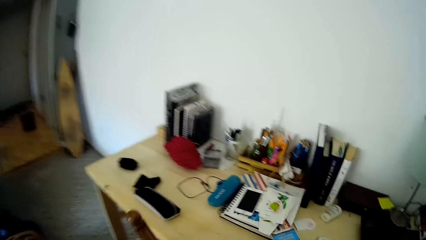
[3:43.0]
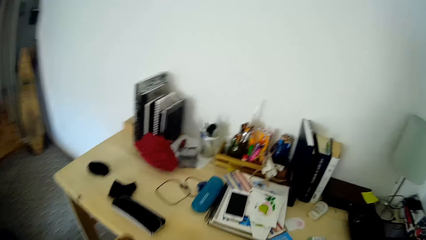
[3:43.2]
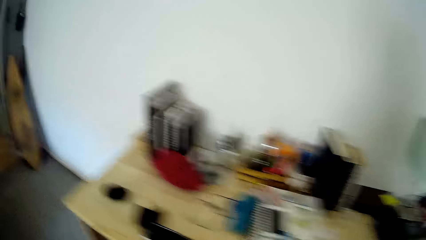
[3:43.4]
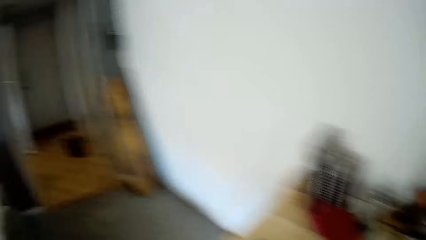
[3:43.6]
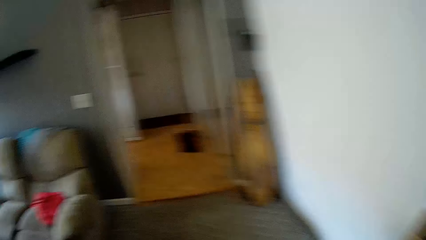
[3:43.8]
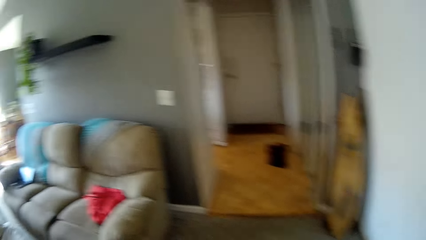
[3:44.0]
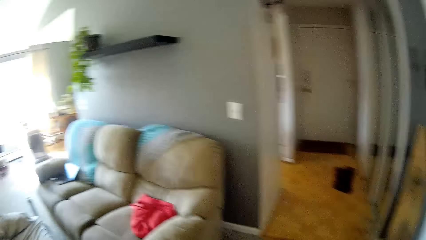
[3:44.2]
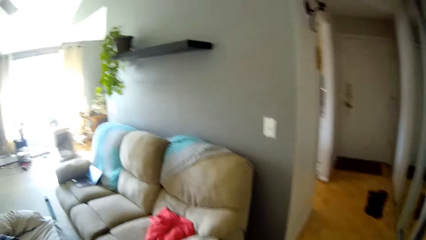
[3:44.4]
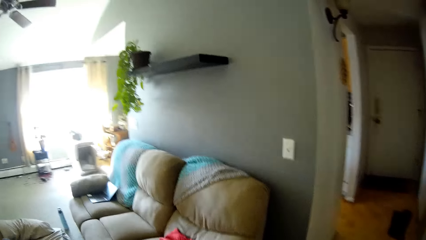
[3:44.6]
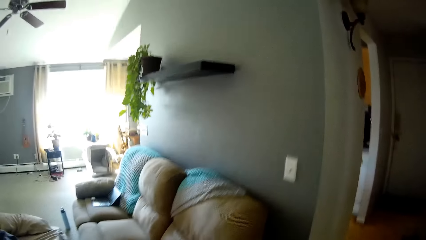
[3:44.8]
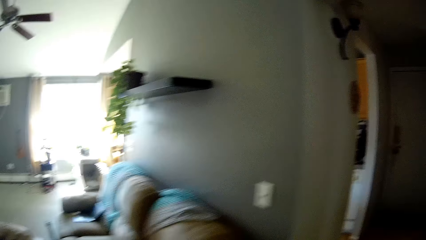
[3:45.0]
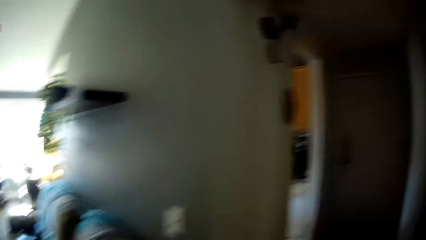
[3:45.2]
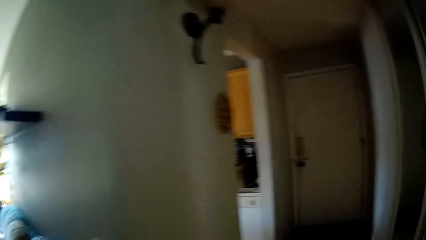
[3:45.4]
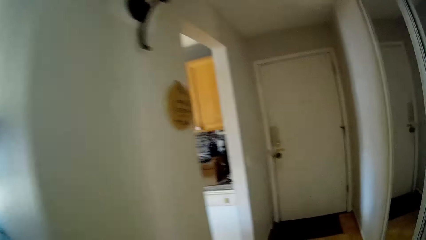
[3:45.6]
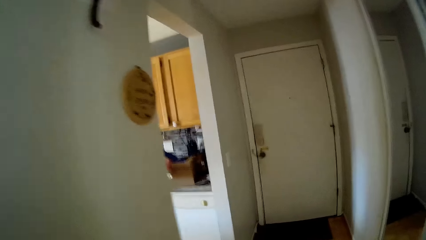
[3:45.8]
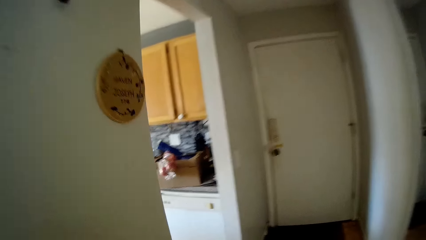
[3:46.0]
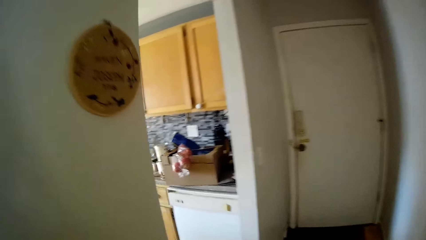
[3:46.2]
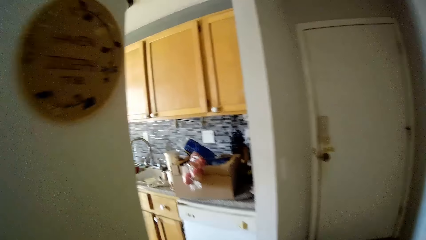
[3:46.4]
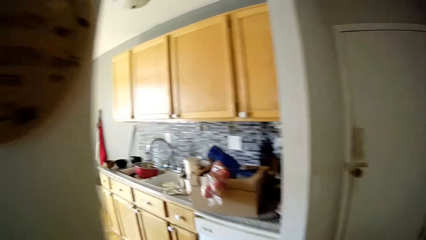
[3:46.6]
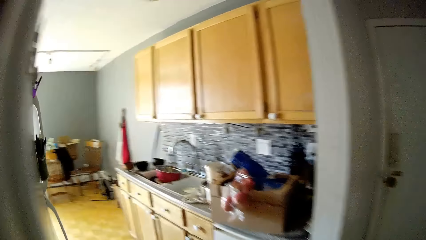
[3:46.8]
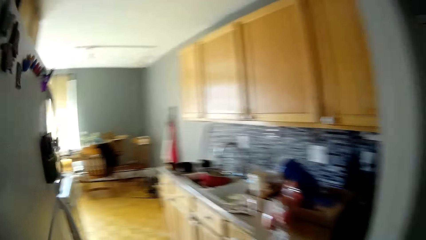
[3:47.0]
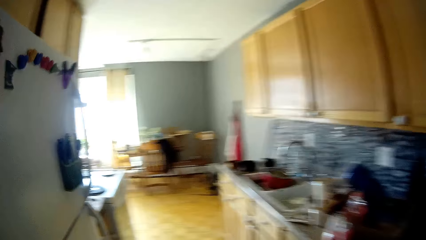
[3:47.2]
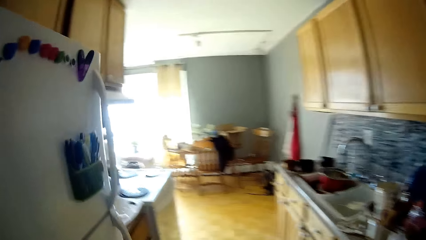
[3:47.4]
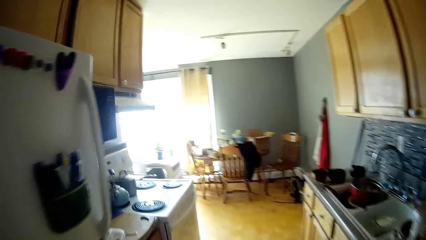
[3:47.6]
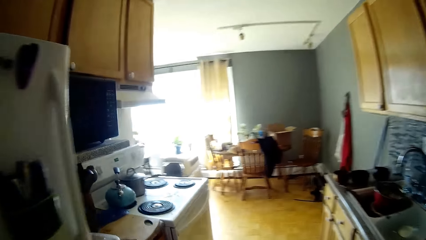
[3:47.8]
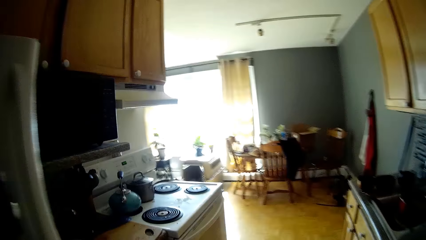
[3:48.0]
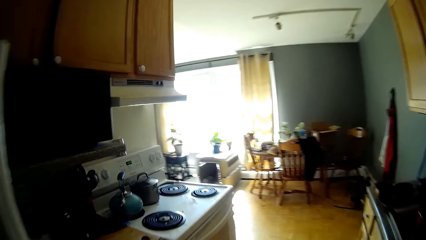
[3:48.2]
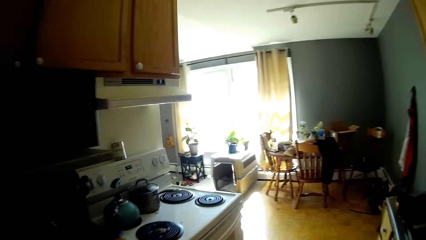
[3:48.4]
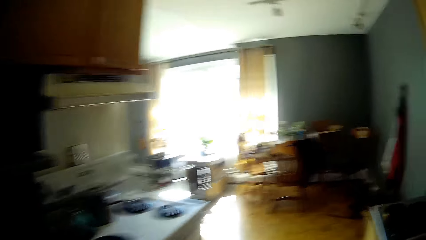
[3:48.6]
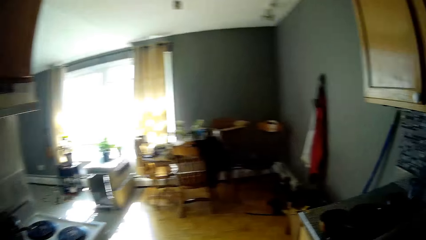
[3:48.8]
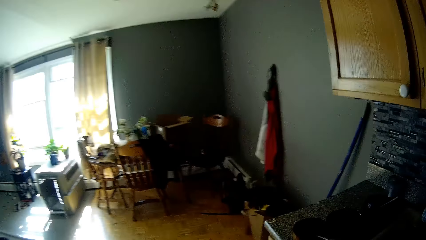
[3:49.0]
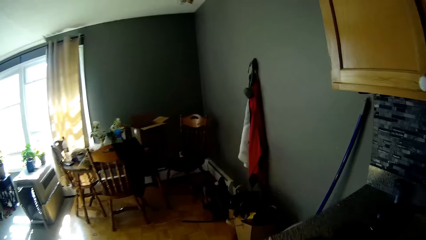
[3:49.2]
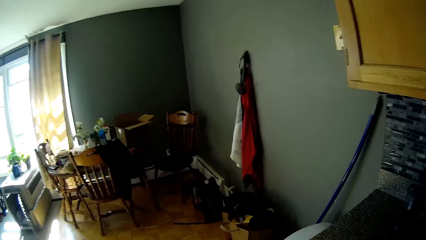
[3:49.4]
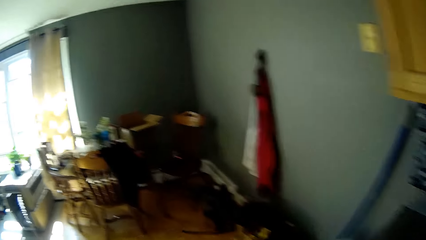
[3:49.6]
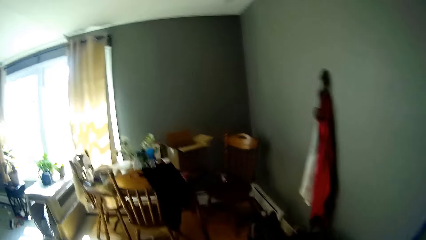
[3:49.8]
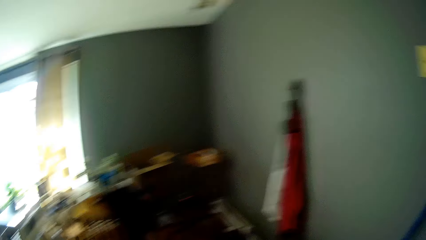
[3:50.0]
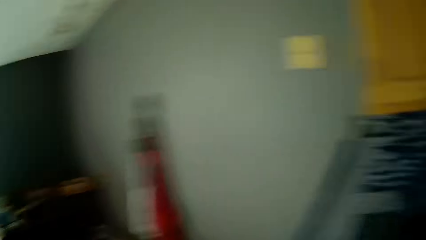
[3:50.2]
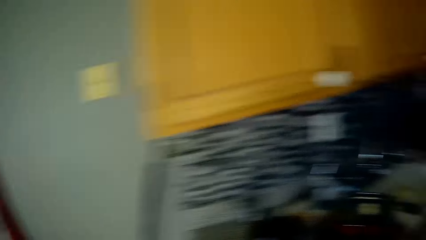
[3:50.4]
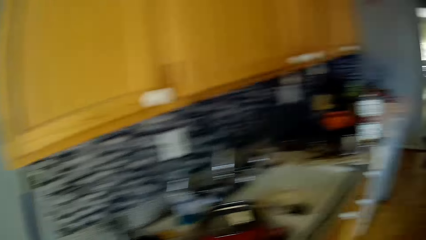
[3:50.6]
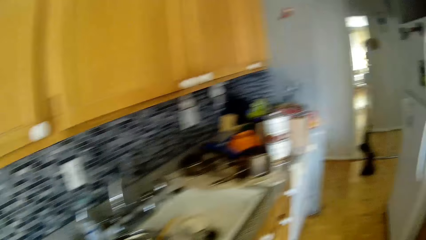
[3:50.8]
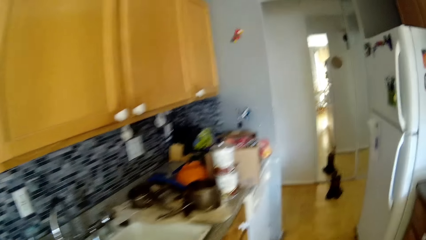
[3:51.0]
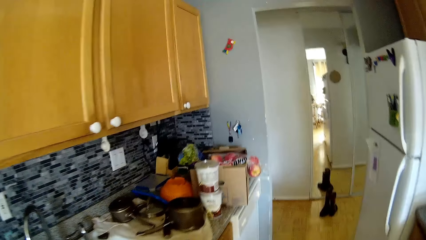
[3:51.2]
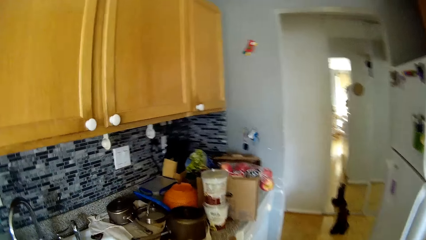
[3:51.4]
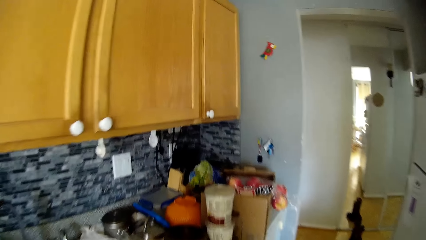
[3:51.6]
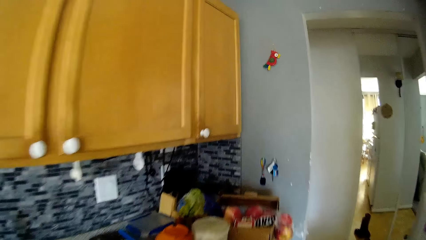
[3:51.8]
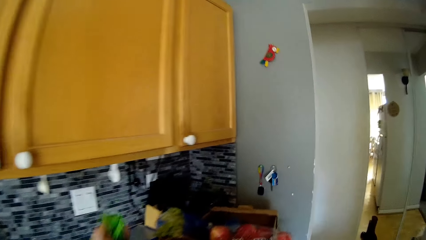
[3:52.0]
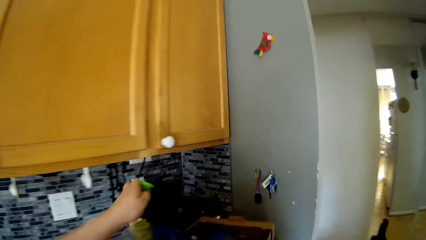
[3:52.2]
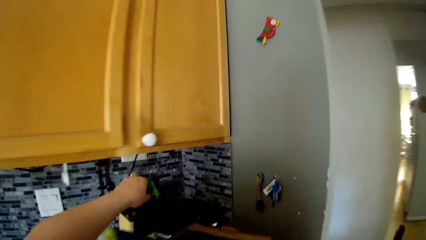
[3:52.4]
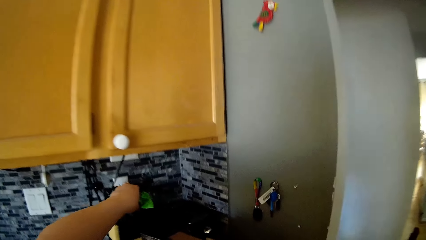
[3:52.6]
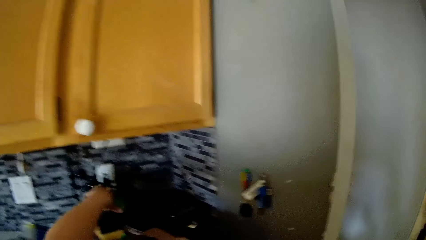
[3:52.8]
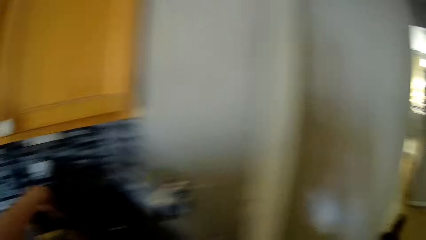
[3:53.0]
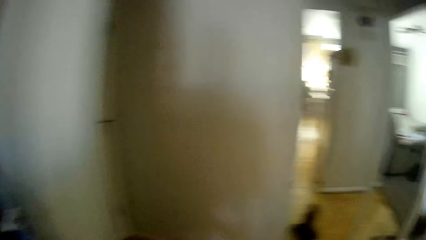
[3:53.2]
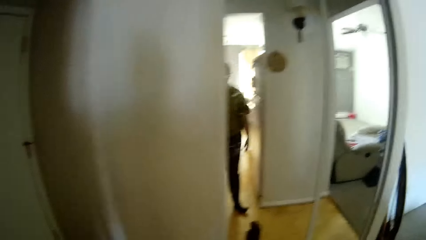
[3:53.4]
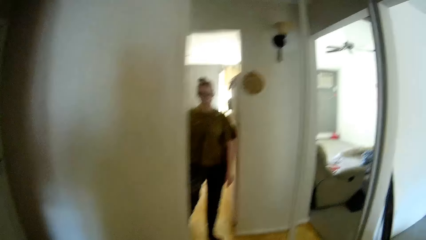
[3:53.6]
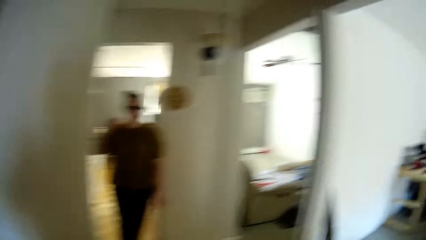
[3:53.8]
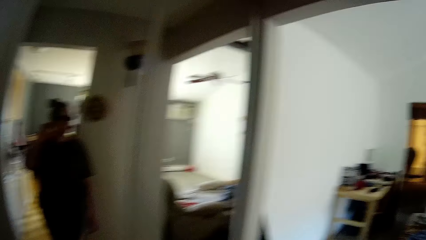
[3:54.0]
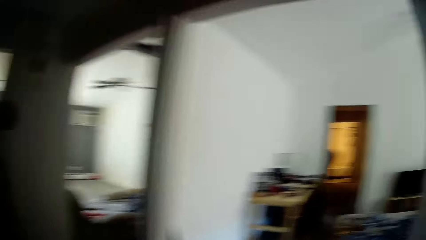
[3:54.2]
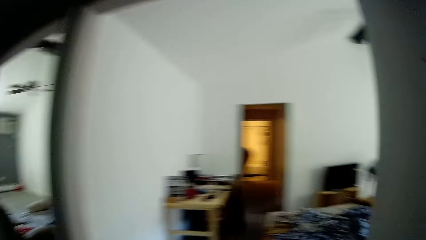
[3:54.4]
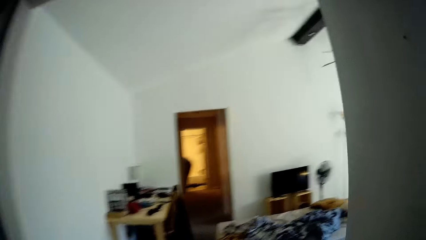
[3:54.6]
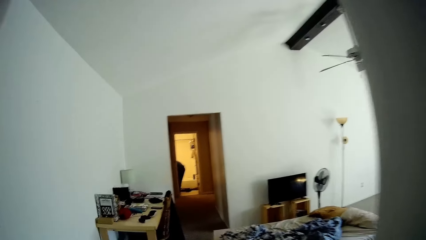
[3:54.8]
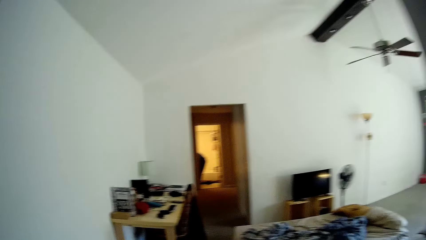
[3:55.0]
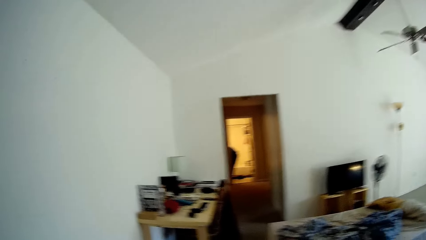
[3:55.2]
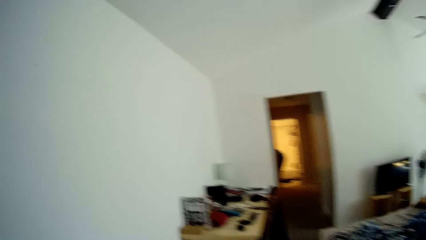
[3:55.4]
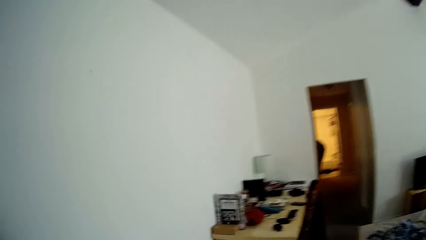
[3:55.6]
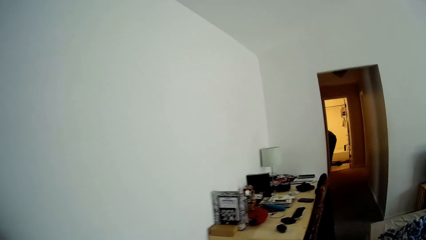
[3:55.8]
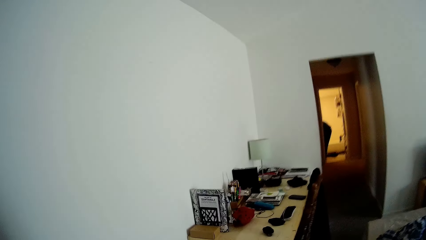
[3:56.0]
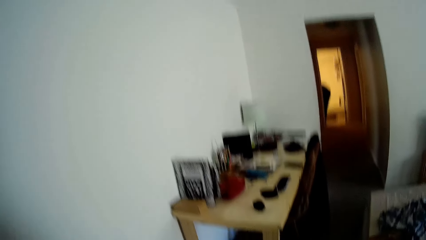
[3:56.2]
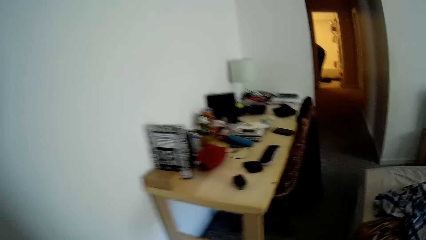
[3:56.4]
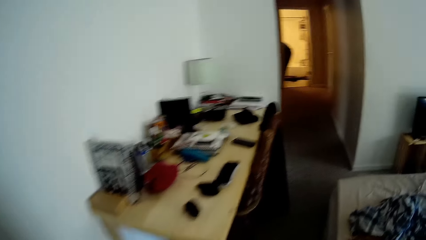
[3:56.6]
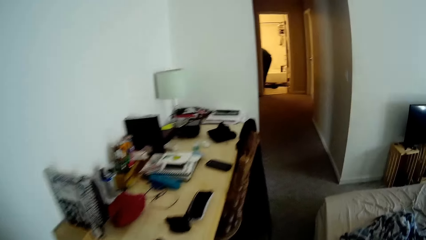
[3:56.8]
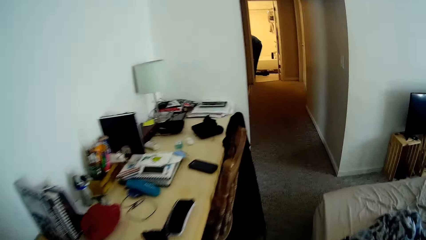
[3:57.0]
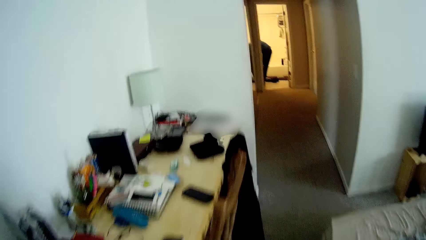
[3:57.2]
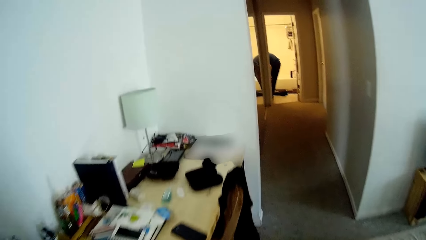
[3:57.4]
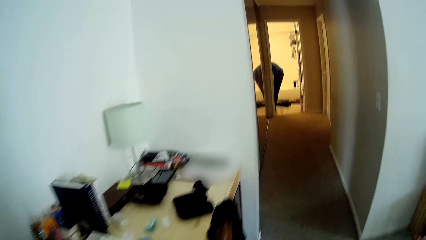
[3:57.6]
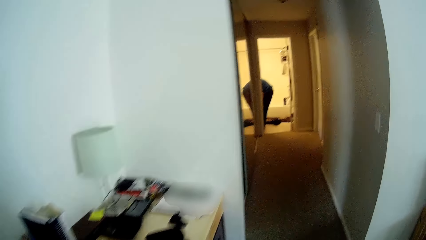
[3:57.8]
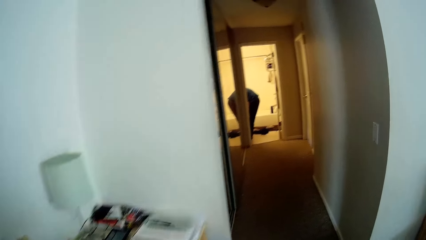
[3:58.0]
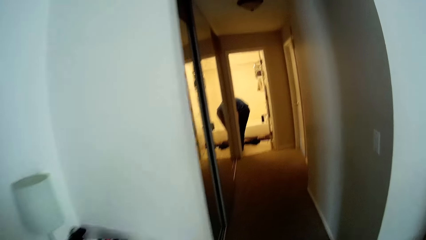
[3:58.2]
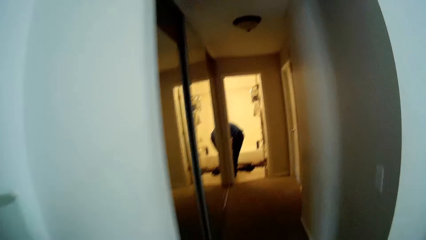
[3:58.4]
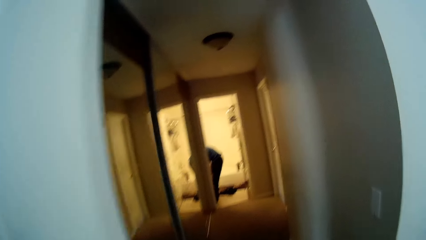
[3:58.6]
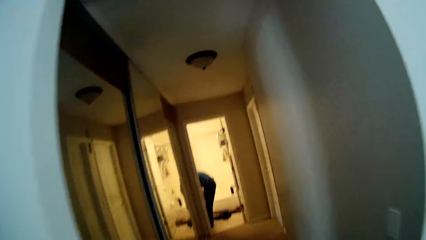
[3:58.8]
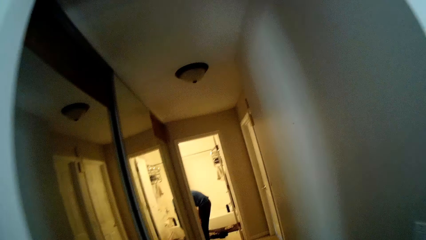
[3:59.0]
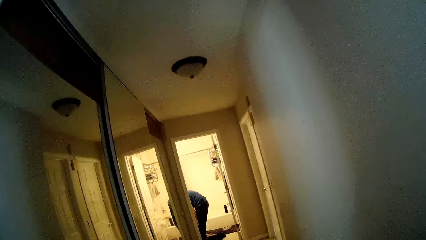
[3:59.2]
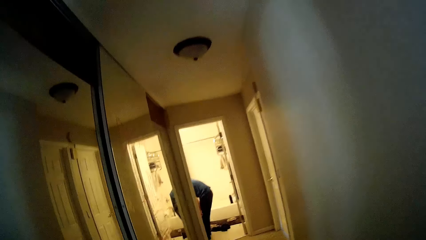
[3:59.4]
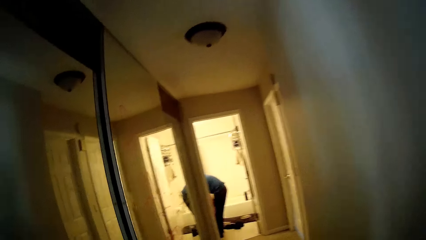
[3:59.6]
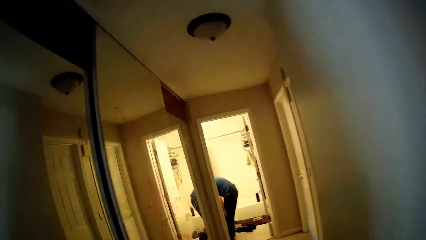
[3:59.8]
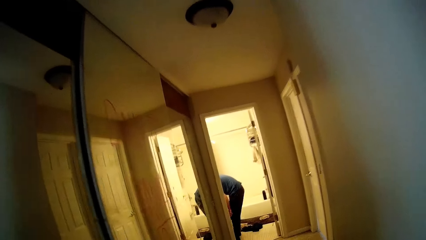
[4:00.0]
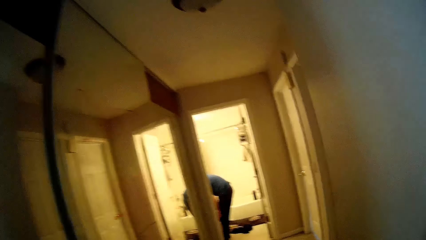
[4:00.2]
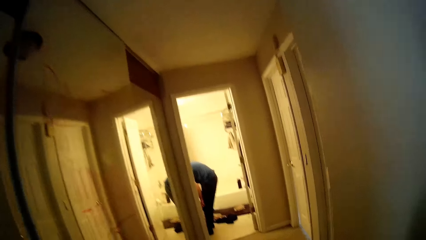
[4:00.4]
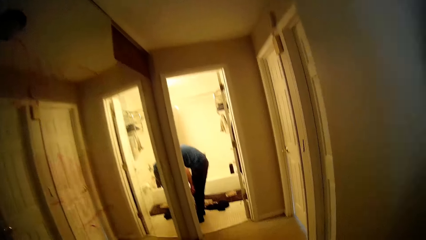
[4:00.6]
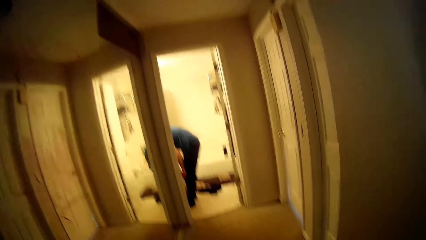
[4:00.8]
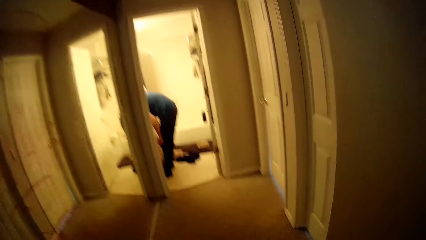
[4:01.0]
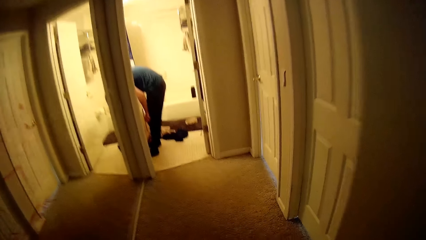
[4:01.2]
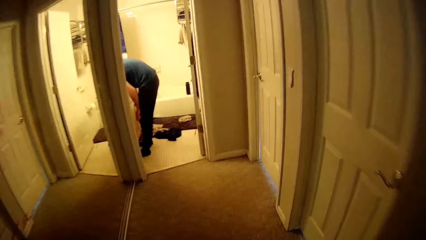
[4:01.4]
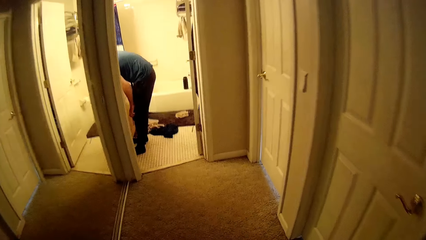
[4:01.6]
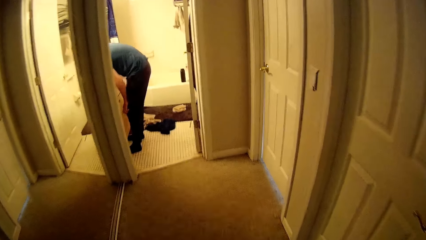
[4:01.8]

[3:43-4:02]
The camera wearer drops a piece of cloth in her left hand on the kitchen cabinet. She throws the paper away and walks towards the bathroom.
